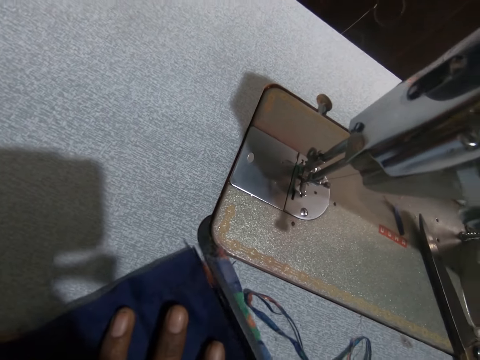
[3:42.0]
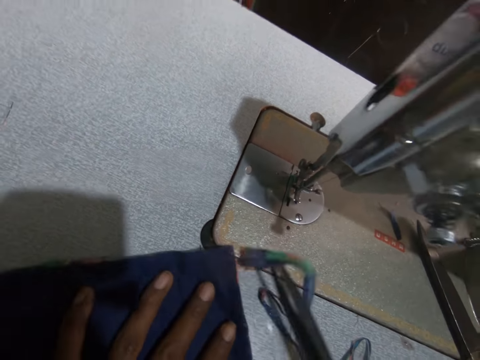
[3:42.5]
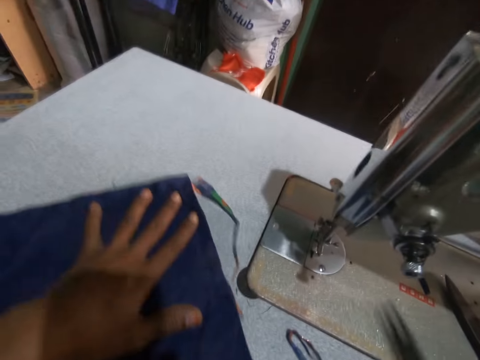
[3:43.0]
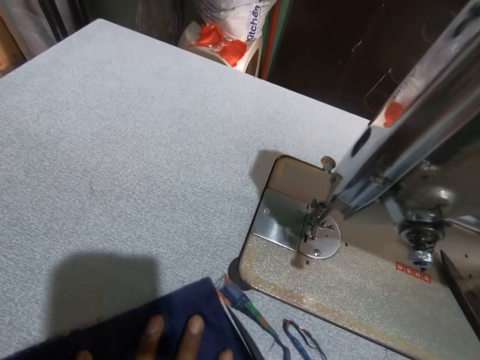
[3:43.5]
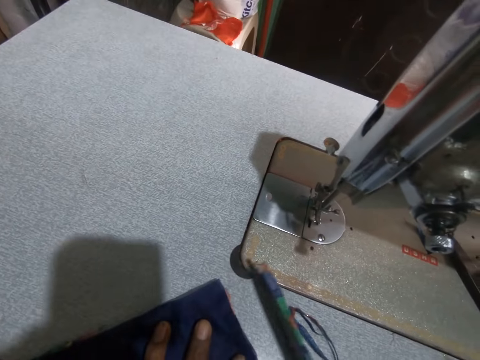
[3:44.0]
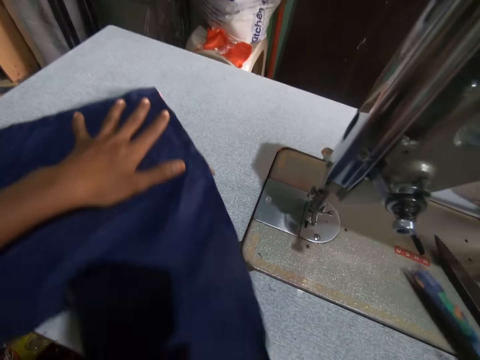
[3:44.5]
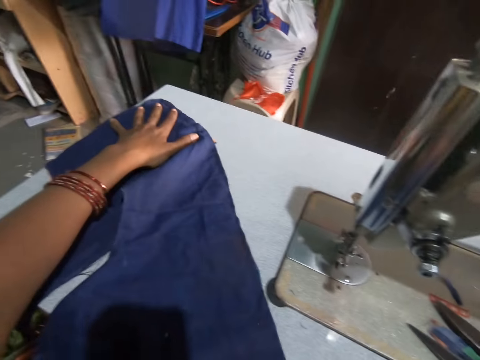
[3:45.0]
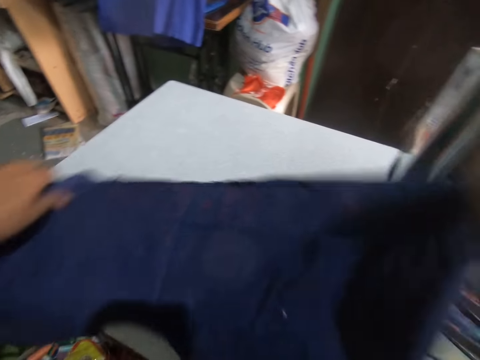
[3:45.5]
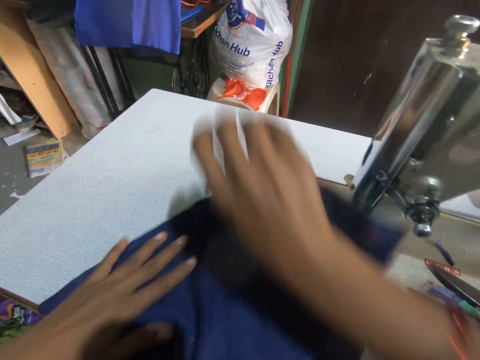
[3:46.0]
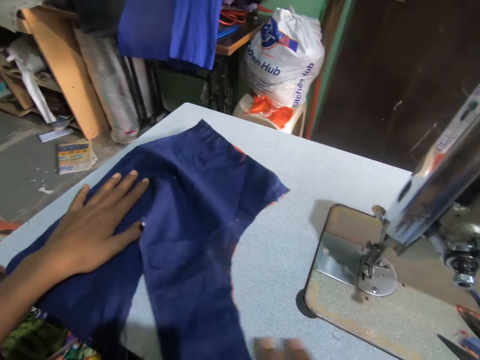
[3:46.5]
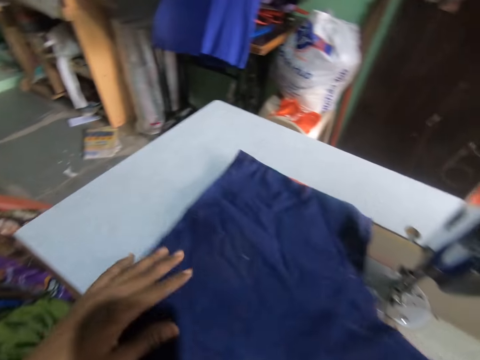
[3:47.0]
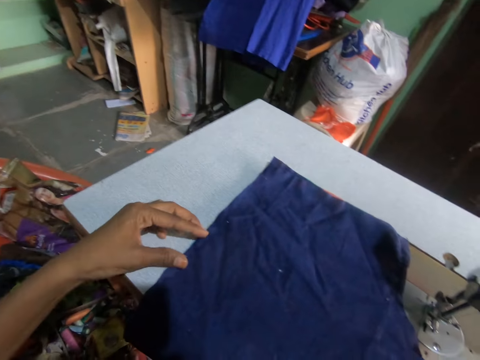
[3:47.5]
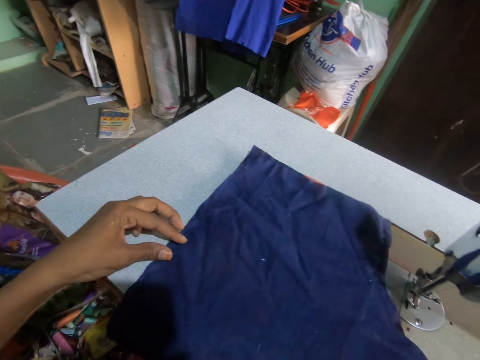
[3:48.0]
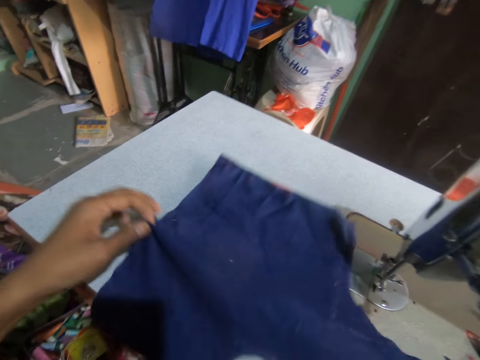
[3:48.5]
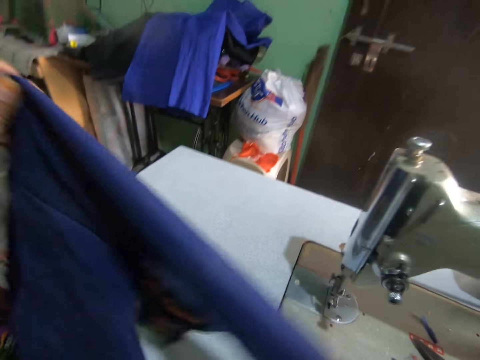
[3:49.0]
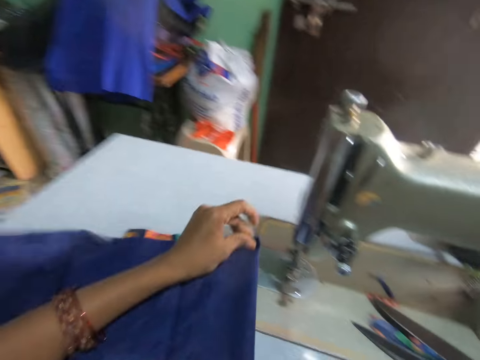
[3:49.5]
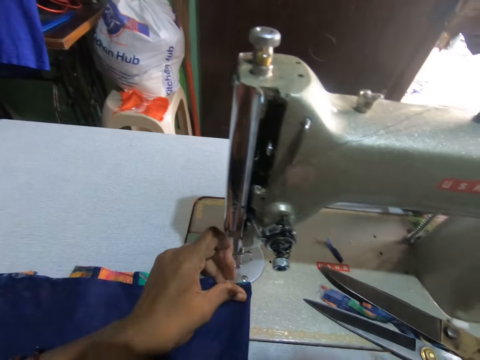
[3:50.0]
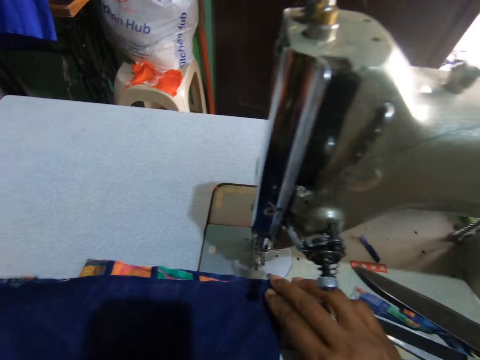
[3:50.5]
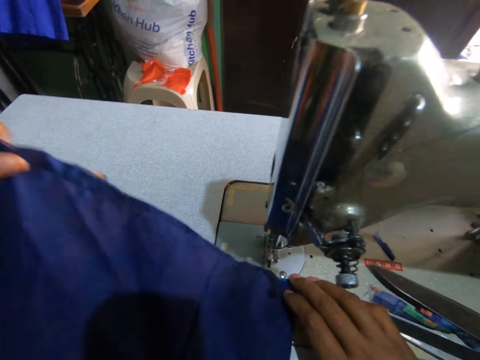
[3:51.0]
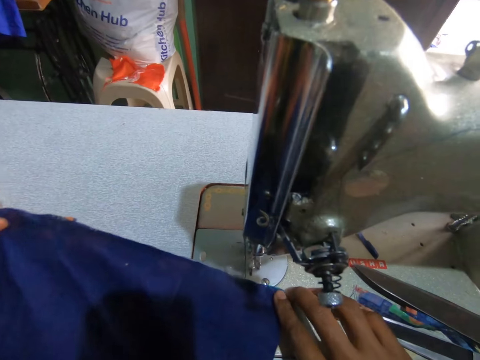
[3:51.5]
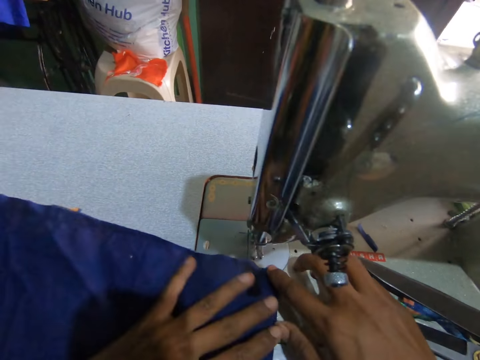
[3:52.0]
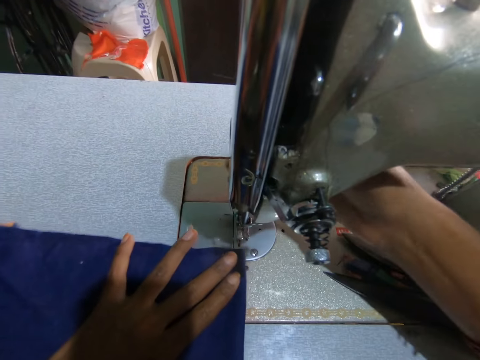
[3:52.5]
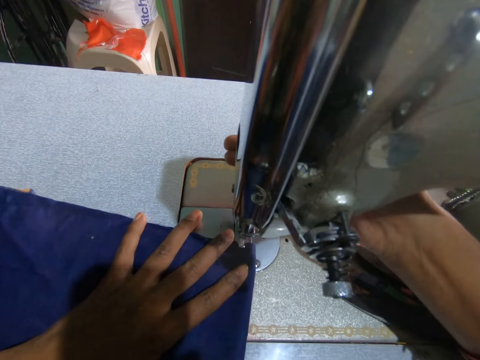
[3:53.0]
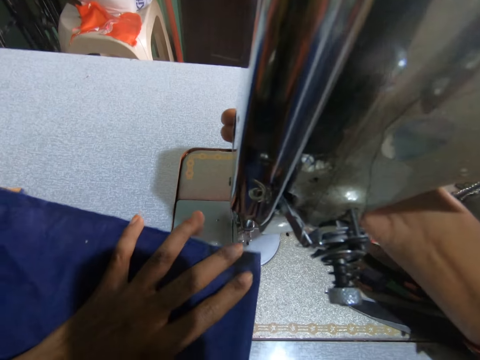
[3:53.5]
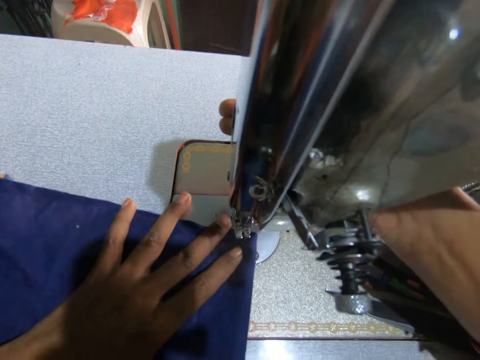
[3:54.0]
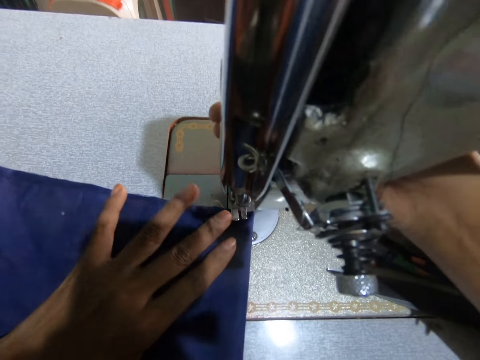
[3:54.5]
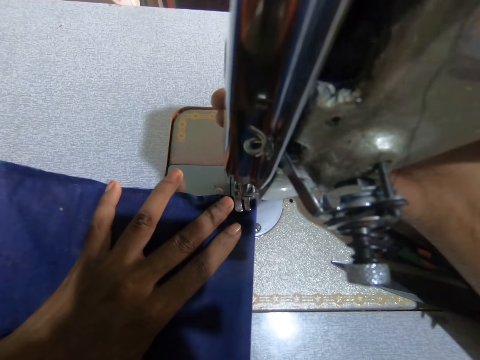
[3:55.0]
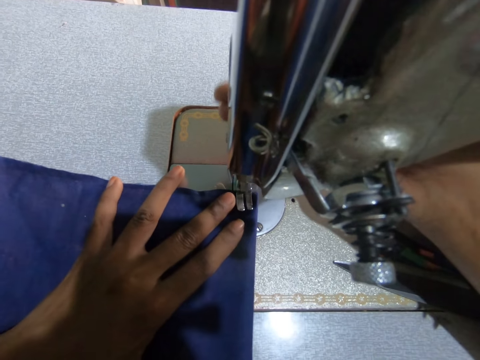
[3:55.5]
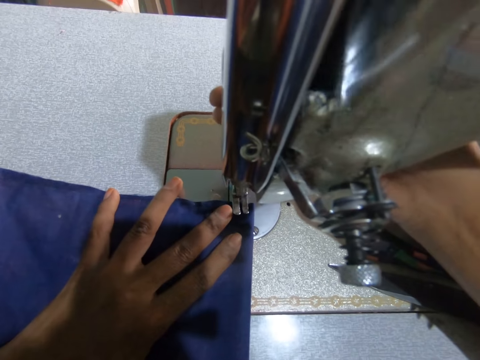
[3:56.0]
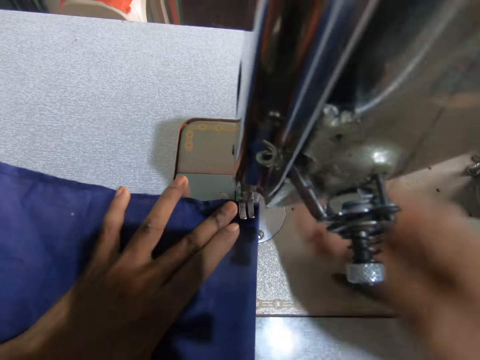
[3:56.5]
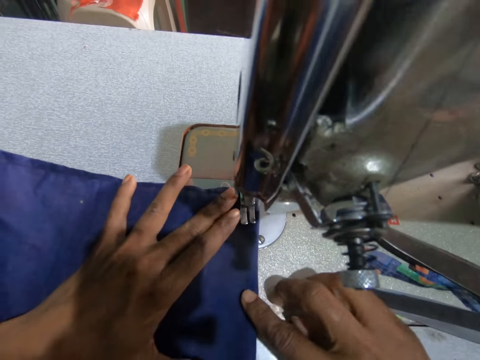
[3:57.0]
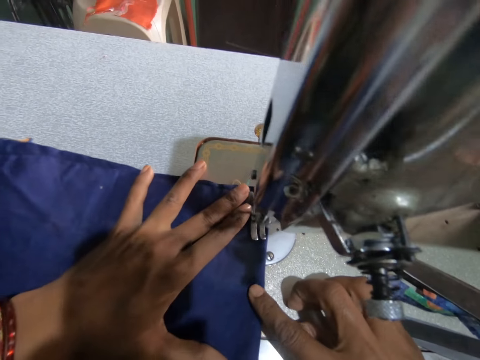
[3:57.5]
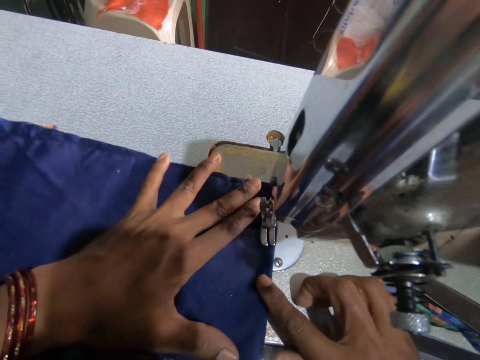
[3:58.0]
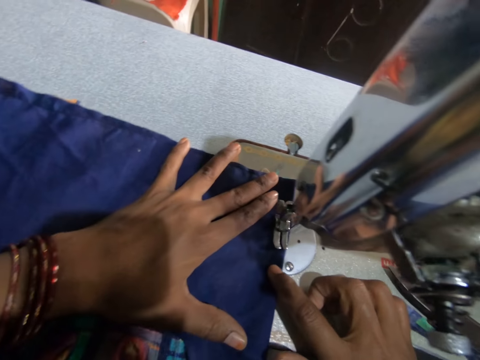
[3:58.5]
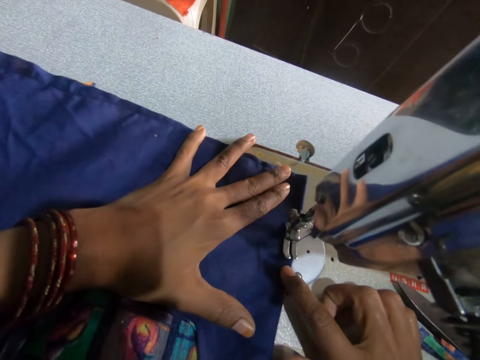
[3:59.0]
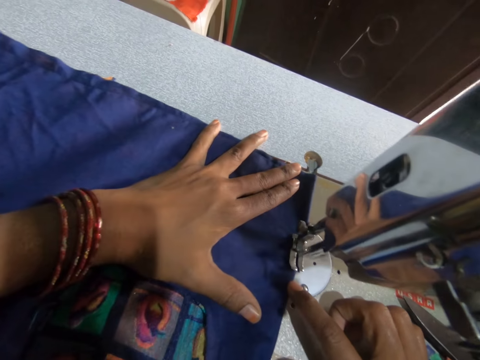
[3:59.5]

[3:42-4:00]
The camera wearer moves the materials with a hand. They lift the materials, put down the materials on a sewing machine, and move the materials with a hand. They fold the material. They pick the materials with a hand. They put down the materials on the sewing machine. They move the materials with a hand. They move a presser ball lifter with a hand. They sew the materials with the sewing machine.

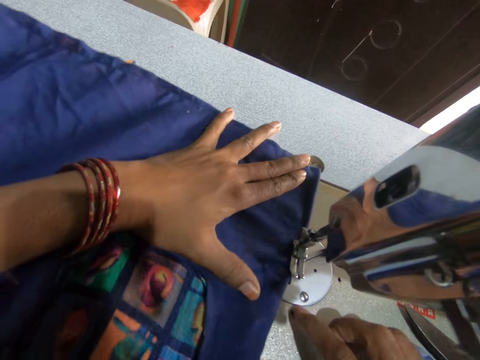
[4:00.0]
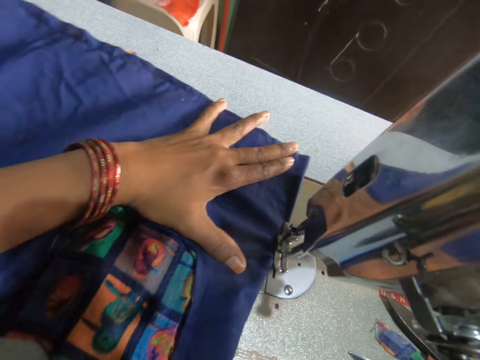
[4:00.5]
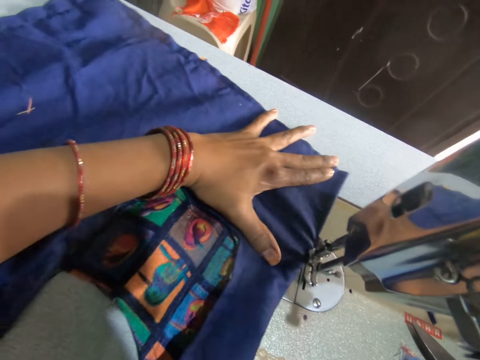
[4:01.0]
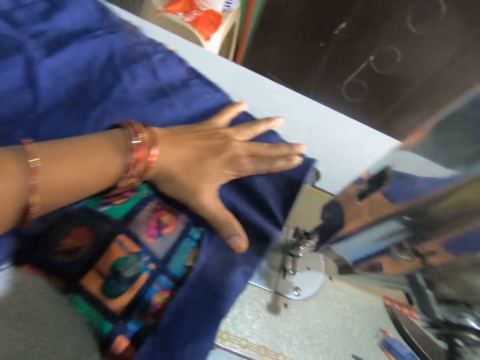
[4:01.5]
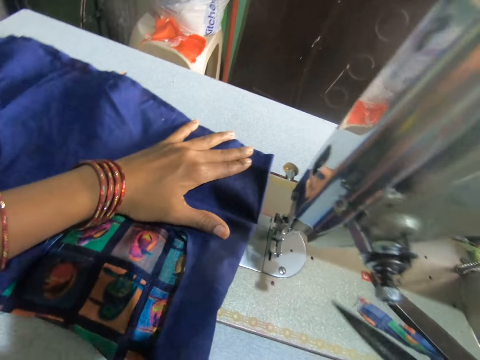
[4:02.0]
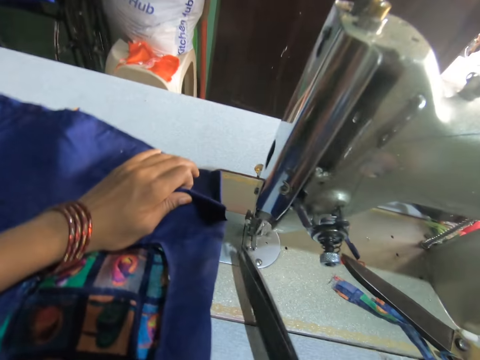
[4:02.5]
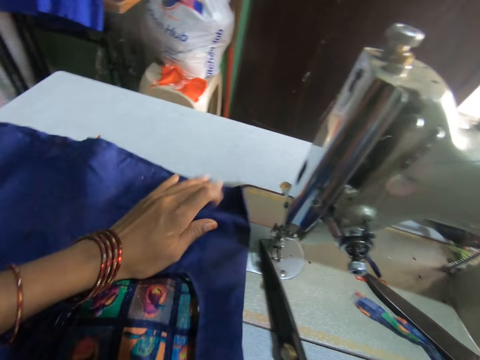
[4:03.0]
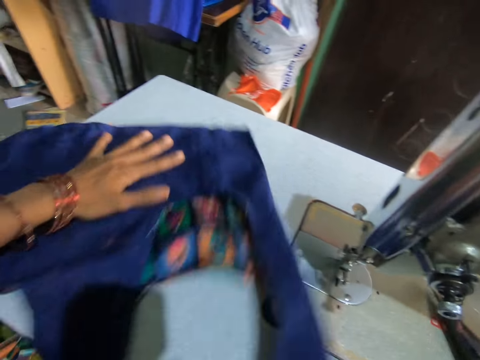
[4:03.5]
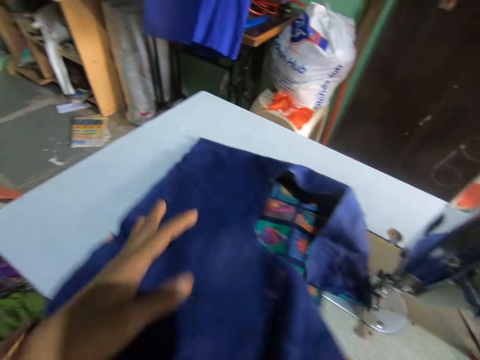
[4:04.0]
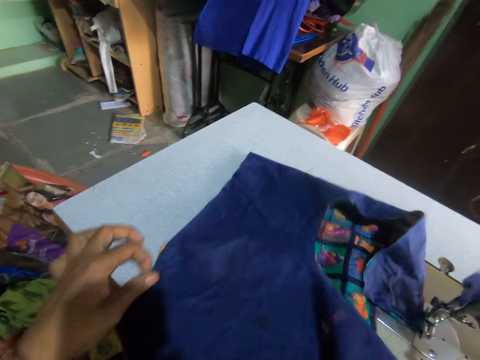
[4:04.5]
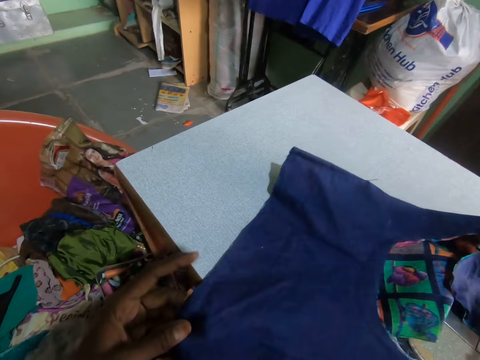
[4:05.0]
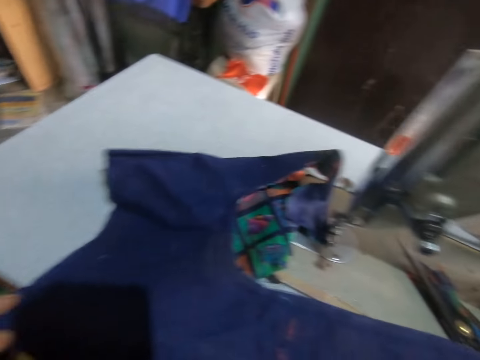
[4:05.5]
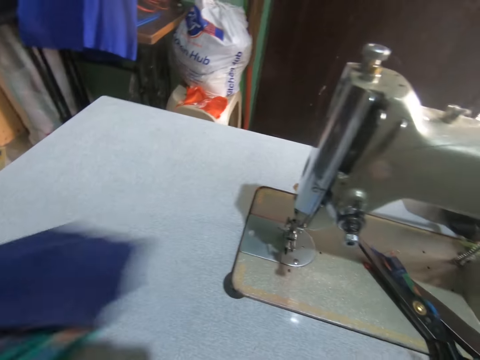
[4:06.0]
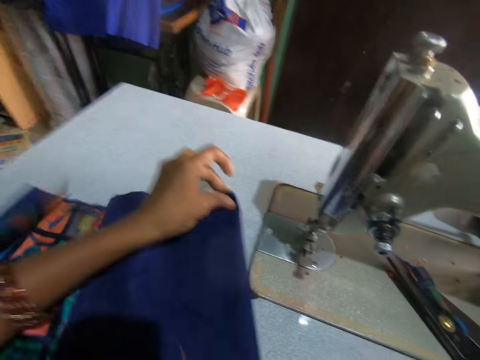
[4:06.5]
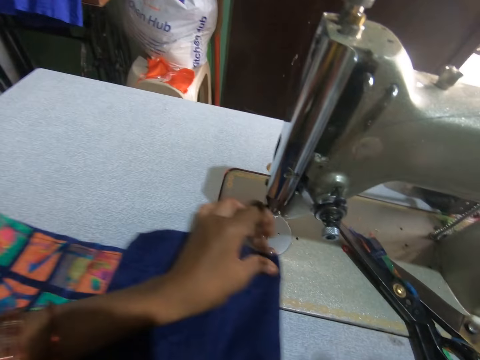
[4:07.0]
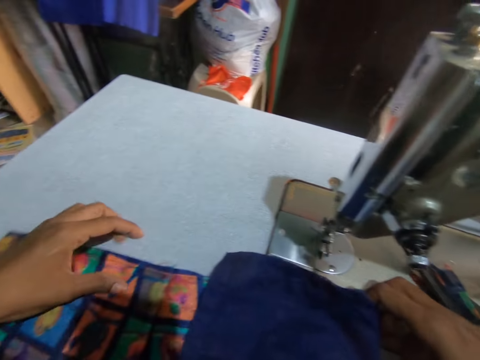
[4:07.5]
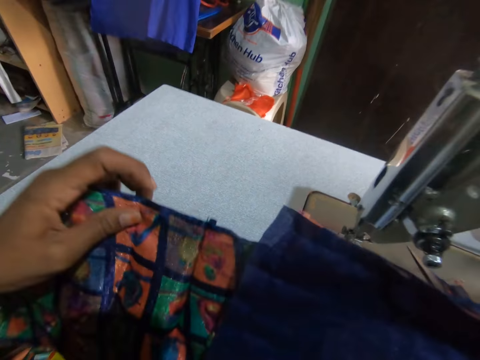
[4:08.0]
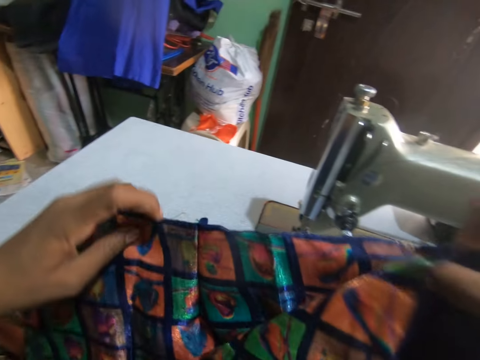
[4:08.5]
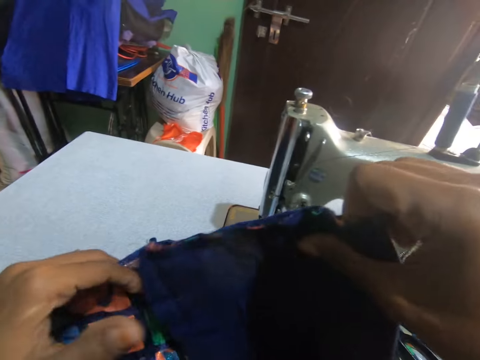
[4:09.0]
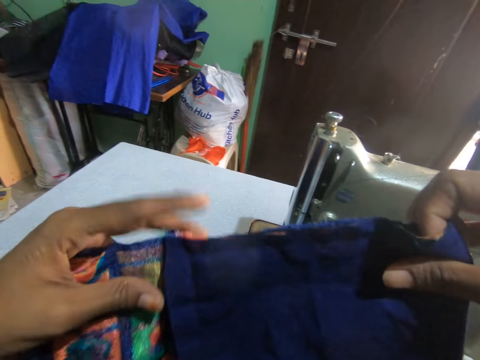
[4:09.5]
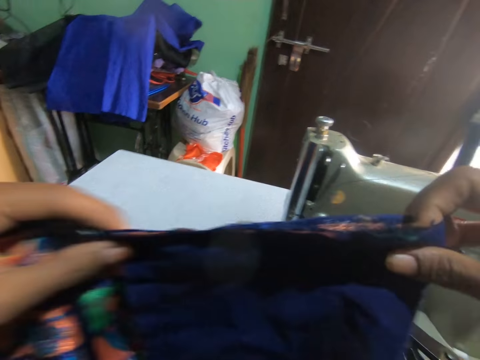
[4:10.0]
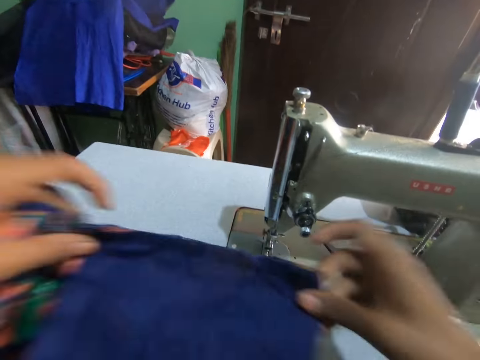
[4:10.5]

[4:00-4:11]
The camera wearer carries the scissor from the table. They cut a thread with the scissor. They move the materials with a hand. They fold the material. They put down the materials on a sewing machine. They pick the materials with hands. They arrange some of the material.
